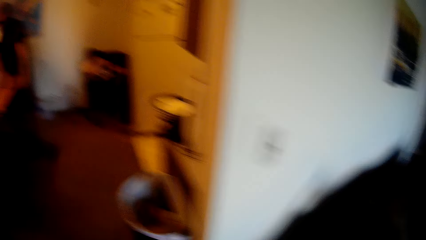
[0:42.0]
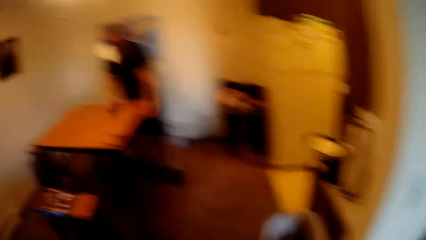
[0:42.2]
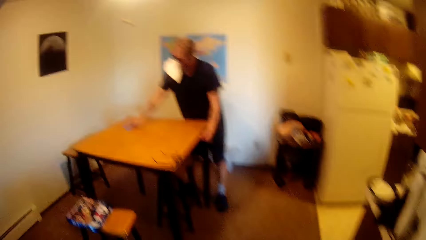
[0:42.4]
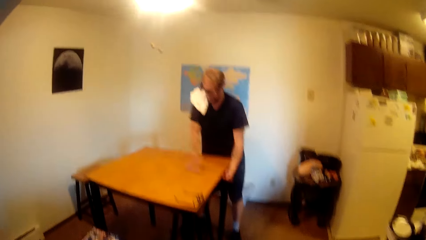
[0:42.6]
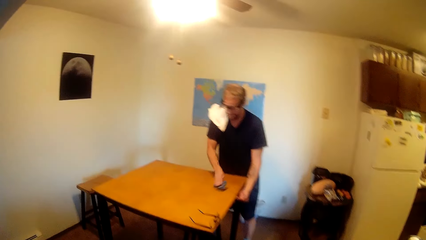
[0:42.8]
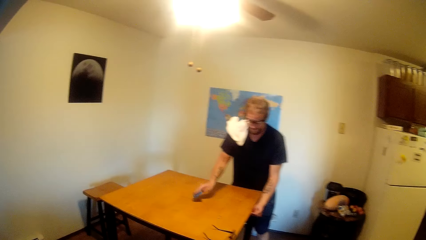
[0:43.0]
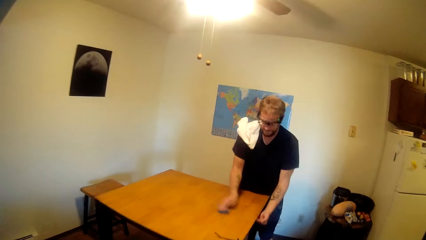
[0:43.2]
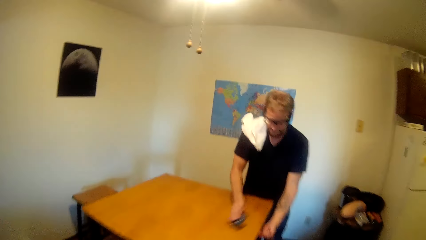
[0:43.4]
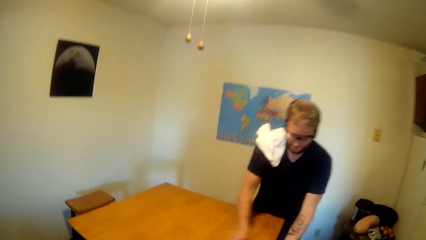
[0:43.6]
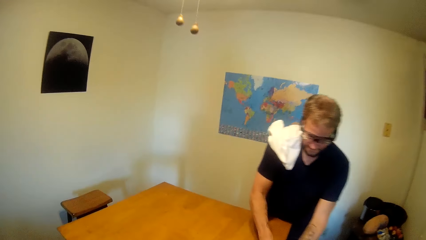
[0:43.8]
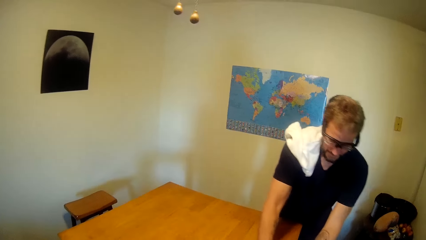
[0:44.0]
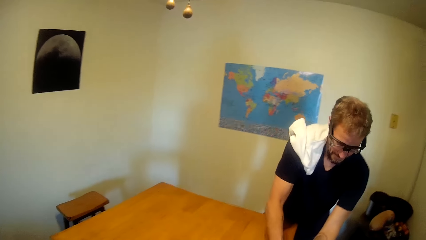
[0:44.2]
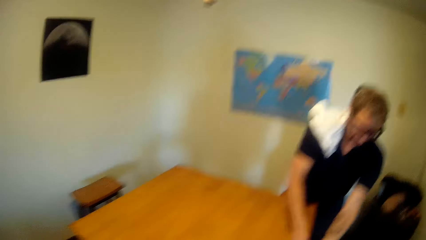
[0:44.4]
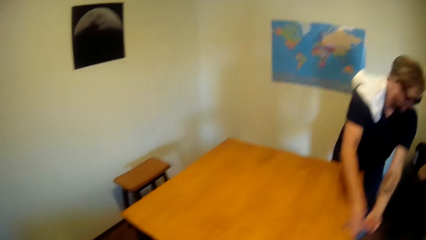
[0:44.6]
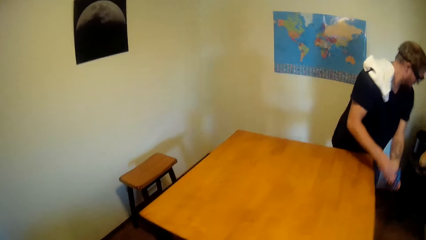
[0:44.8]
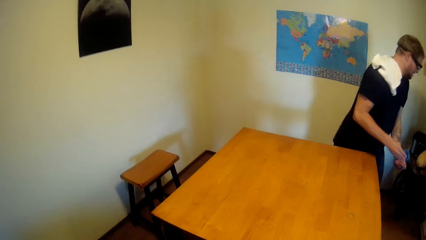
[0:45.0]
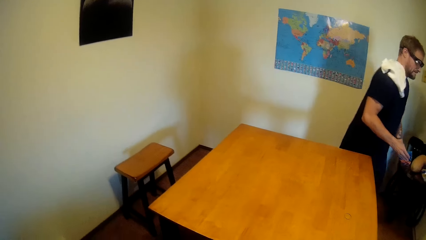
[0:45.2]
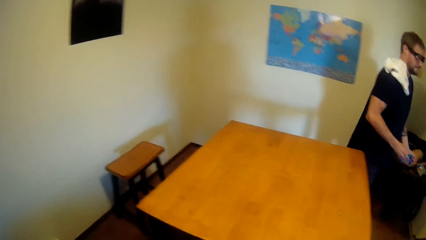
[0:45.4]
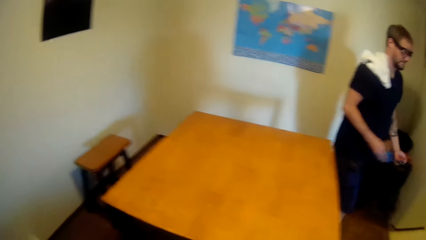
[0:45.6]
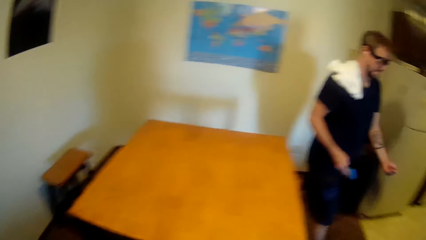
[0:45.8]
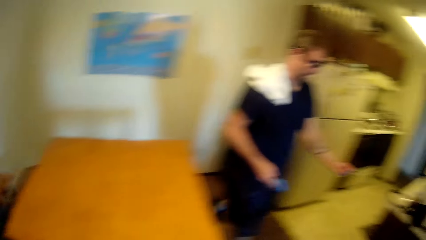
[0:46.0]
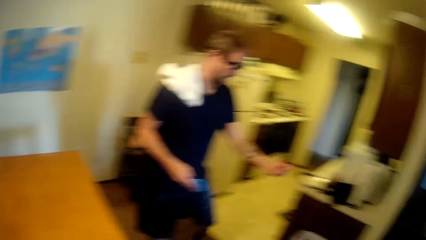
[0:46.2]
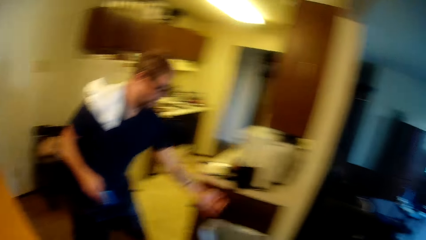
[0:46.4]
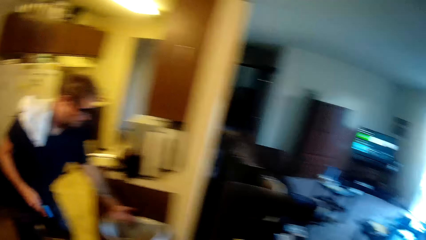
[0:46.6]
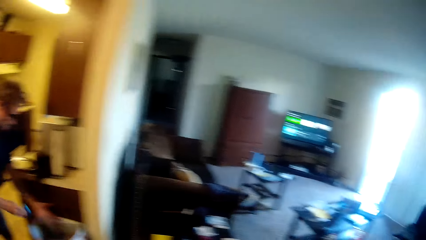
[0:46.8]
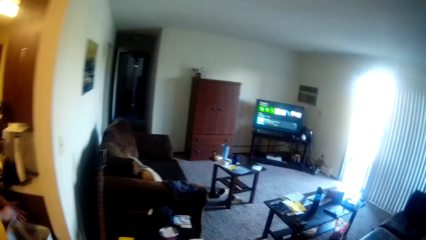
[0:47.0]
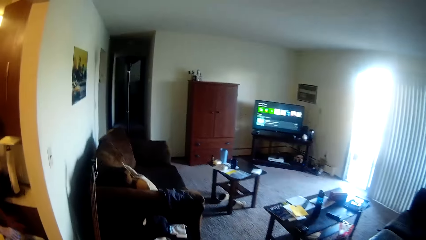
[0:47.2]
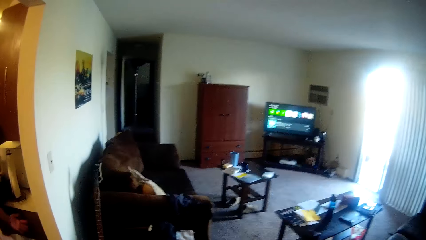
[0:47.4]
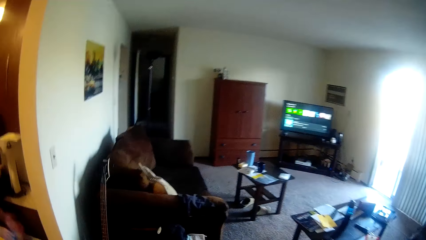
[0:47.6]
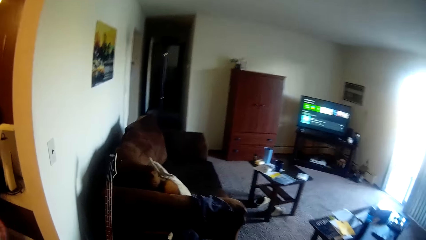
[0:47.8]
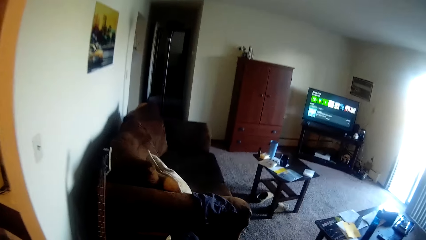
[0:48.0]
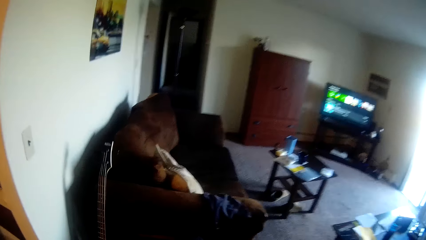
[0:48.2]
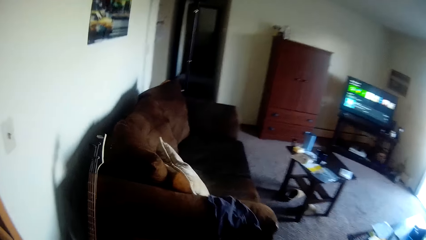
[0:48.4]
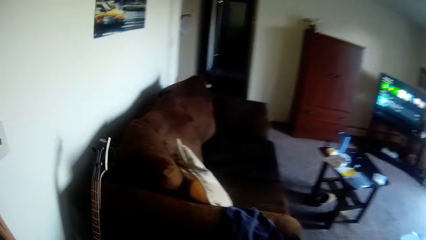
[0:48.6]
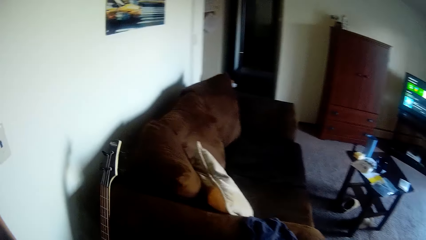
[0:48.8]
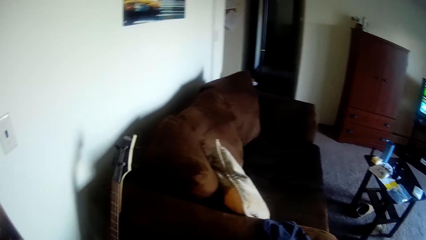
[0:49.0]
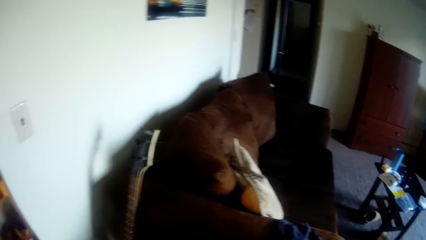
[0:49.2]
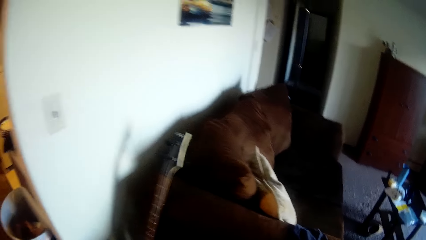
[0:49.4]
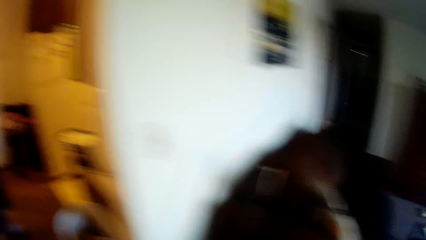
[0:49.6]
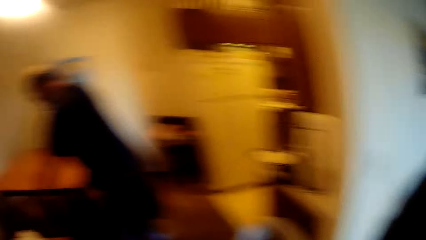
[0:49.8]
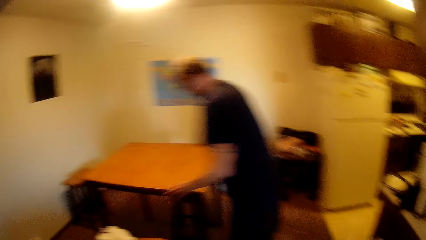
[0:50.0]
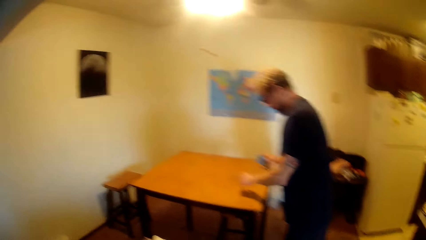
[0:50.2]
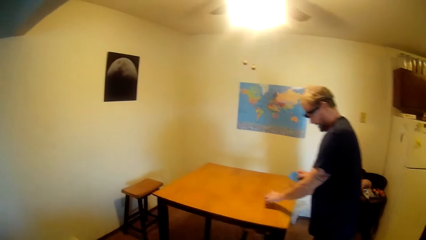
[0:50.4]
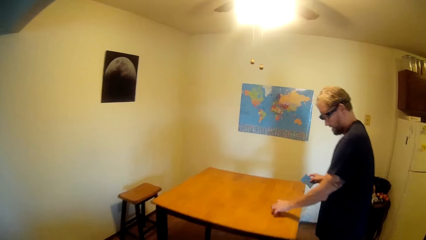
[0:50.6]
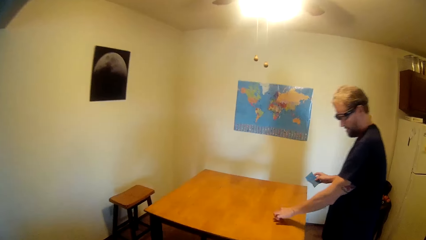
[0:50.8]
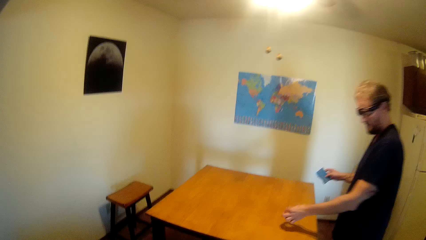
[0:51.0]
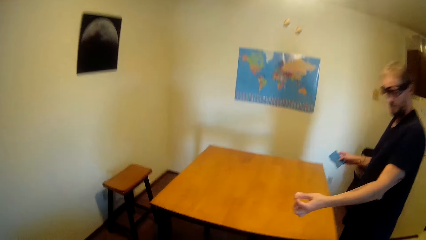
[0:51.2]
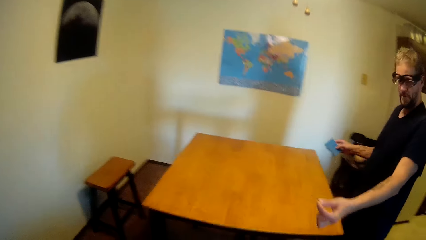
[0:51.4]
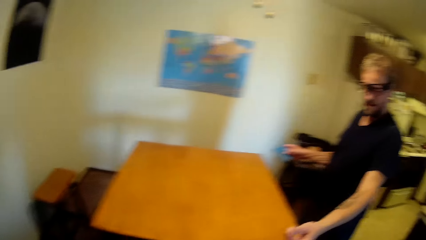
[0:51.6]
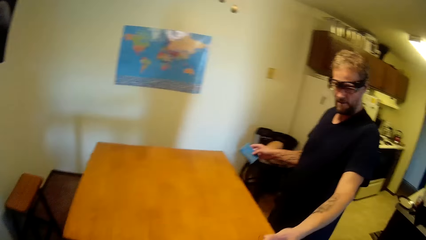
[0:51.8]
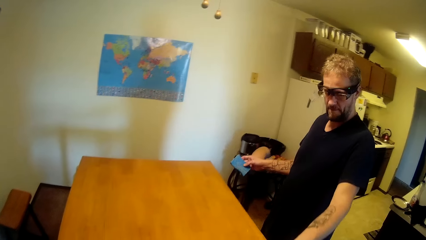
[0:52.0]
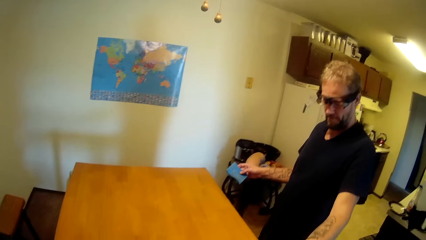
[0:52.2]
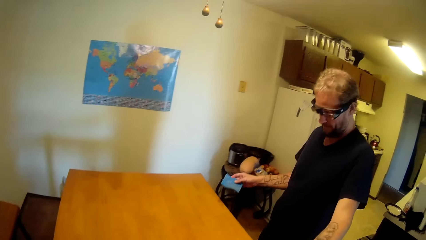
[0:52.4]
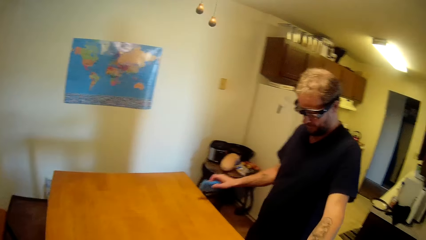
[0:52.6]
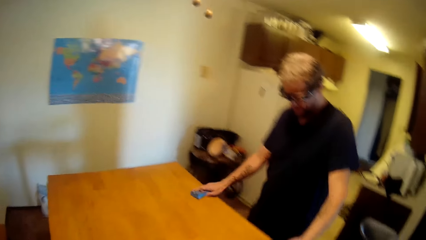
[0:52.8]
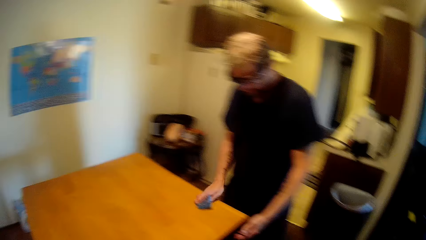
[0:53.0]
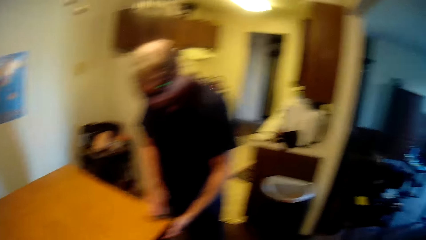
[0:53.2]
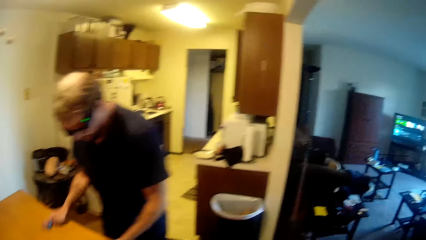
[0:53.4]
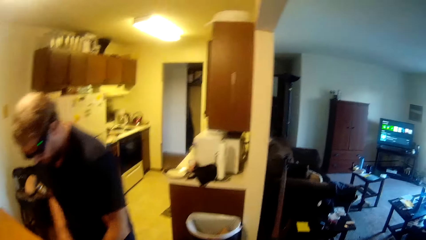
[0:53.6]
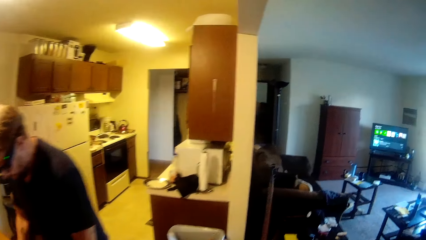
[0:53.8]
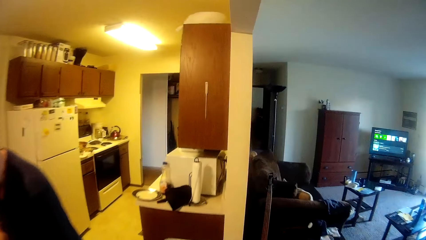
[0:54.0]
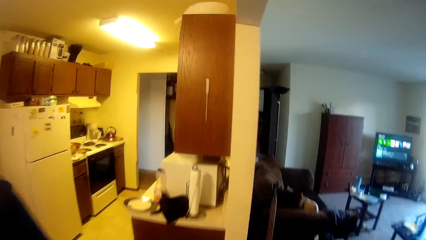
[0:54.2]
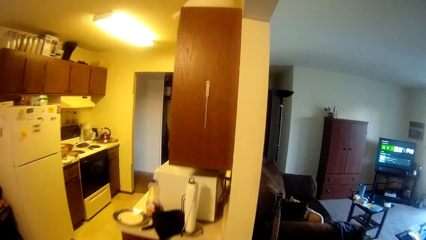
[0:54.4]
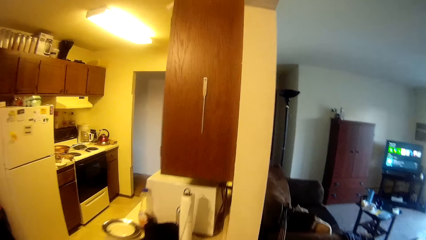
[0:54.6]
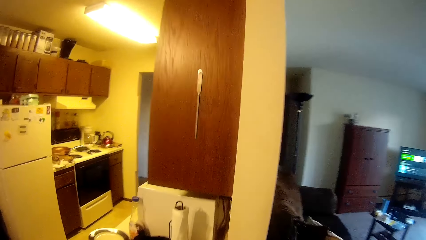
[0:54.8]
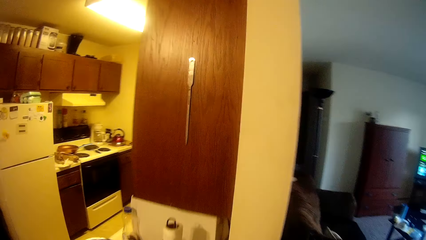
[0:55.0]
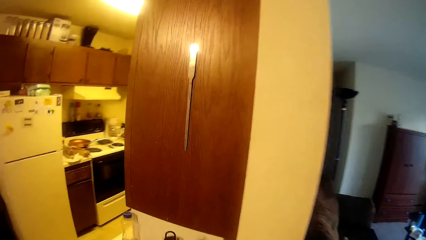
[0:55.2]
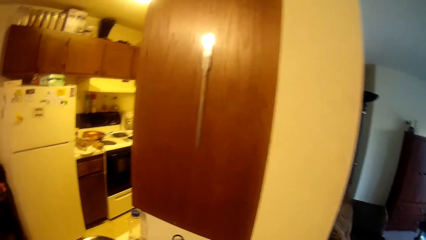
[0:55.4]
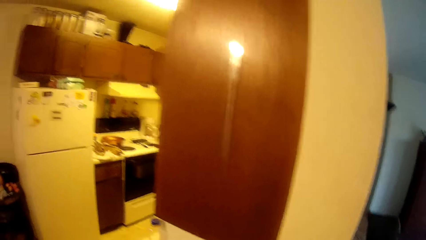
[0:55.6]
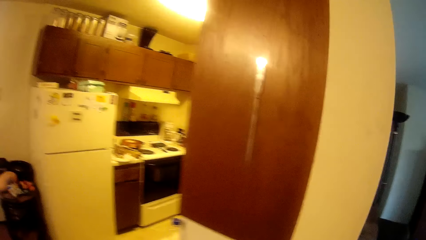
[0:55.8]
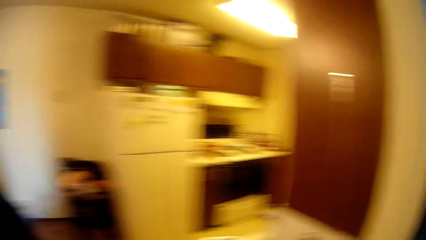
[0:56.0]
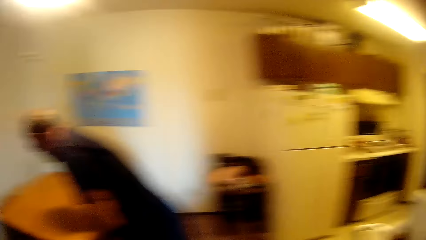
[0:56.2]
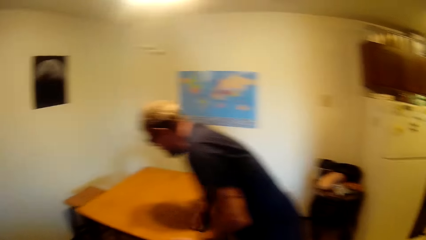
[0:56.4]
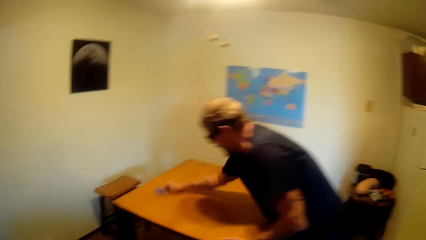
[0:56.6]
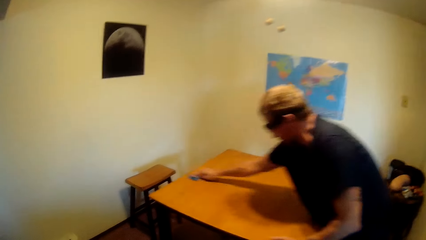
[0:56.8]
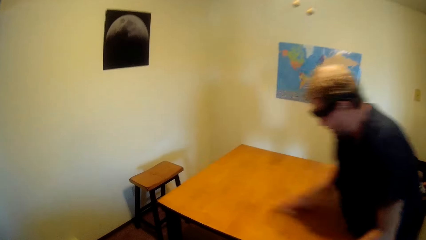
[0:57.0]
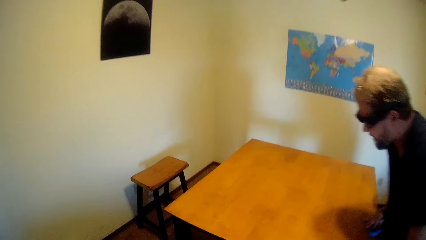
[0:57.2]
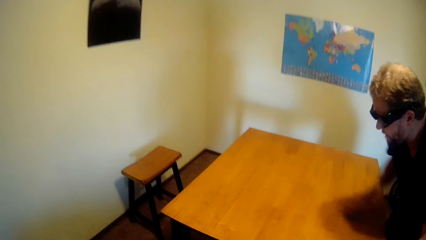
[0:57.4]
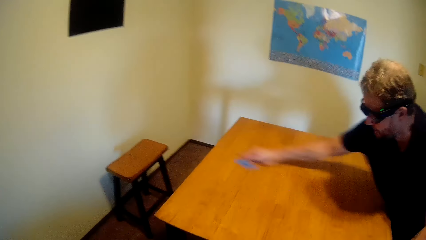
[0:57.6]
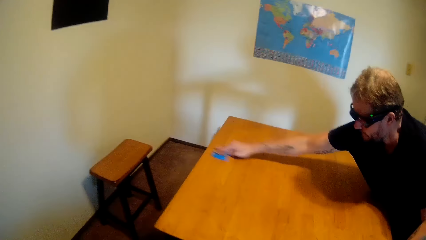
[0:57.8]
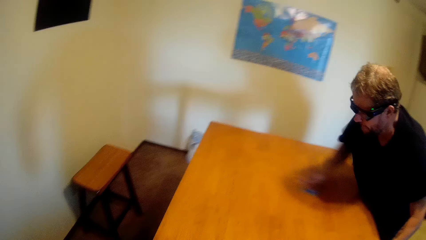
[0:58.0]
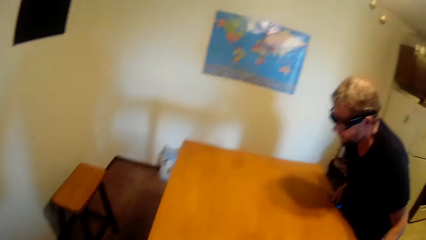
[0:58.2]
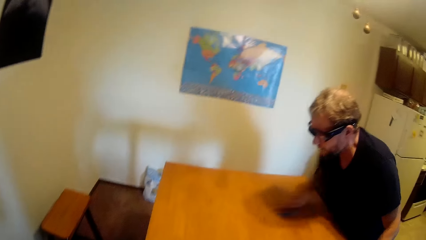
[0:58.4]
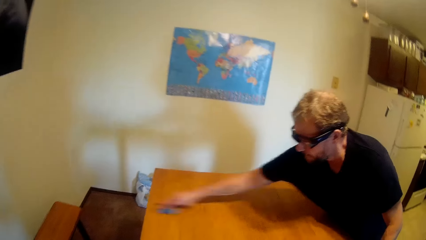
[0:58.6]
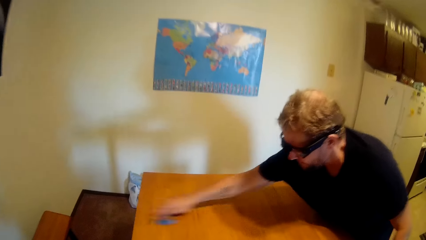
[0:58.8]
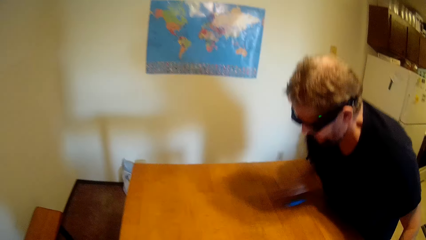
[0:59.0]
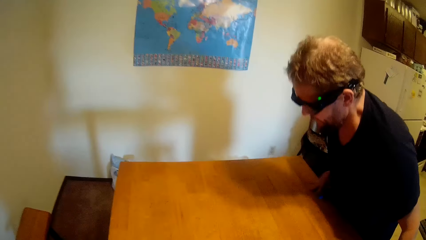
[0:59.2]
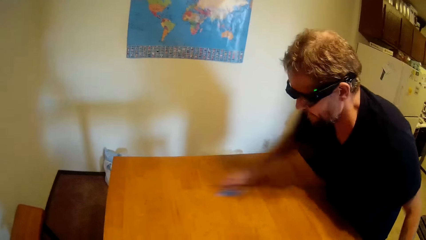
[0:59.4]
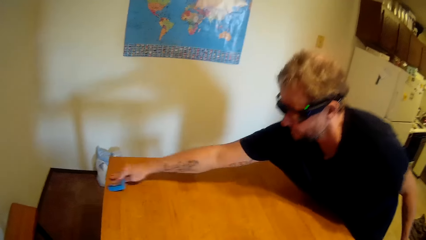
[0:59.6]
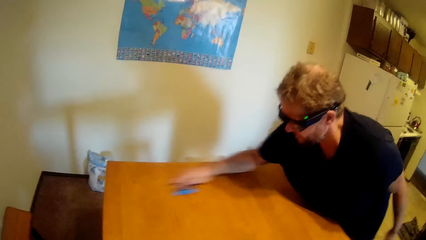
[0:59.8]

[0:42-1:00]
A man wipes the table with a sponge. The man takes dirt to the dustbin. The man wipes the table with the sponge.
